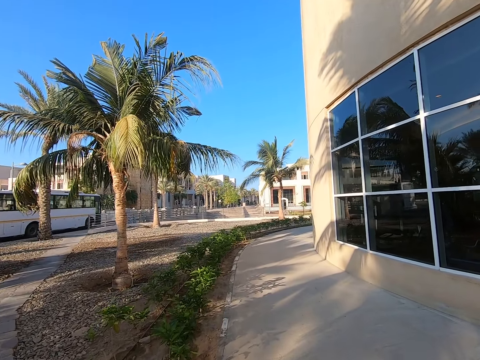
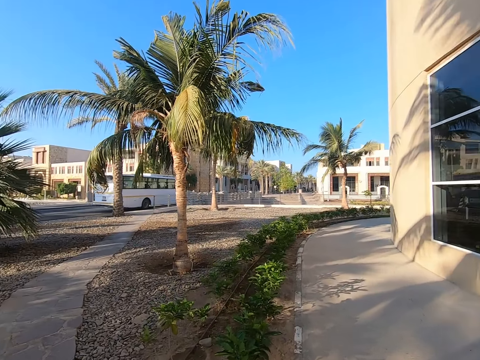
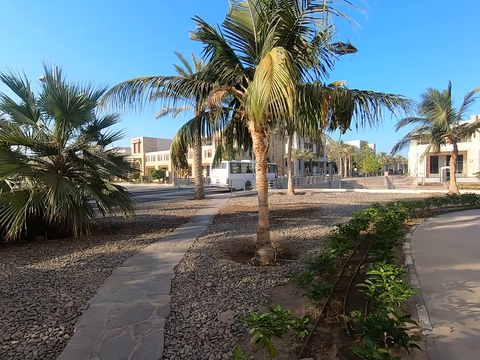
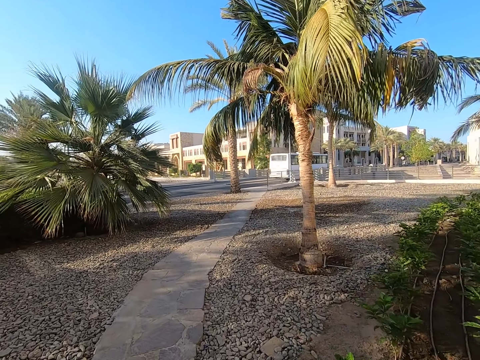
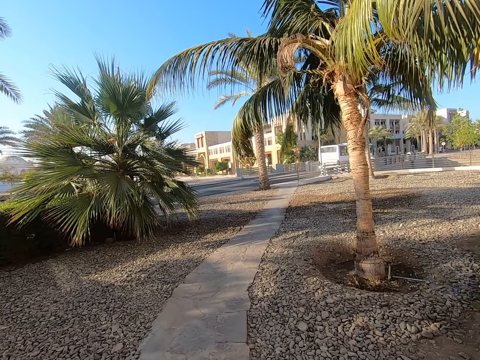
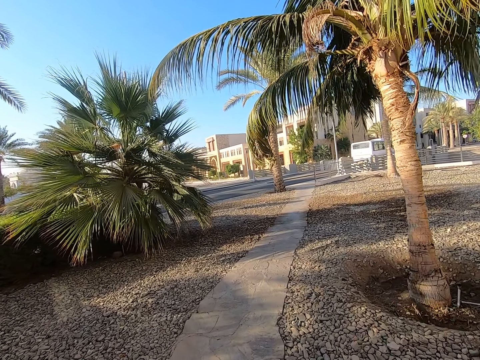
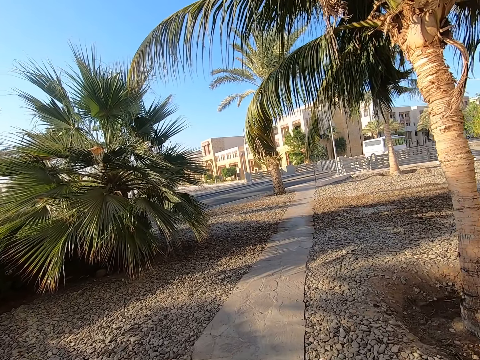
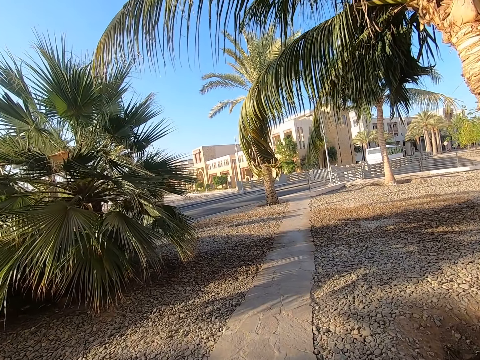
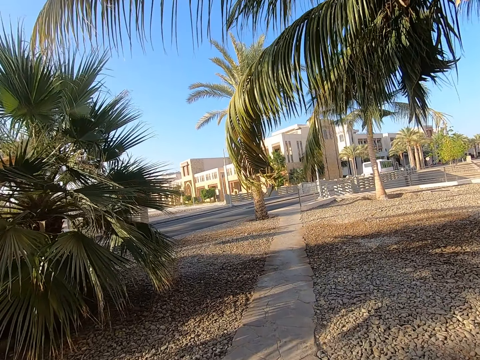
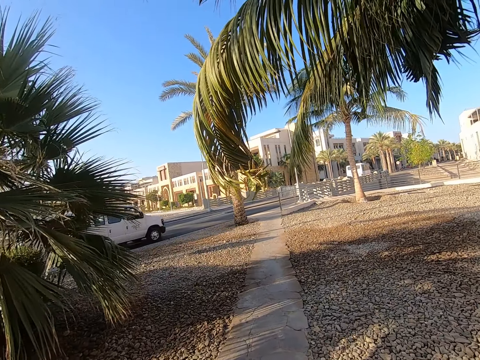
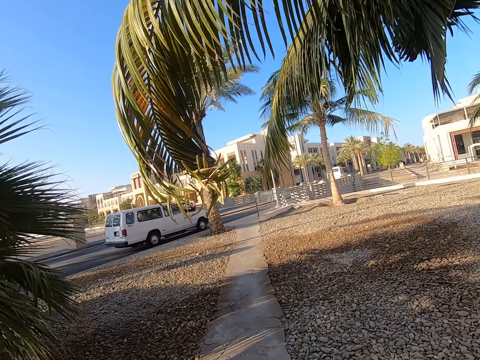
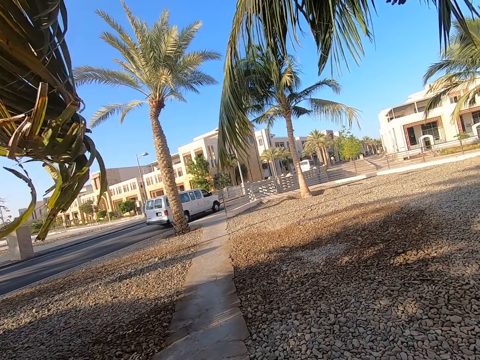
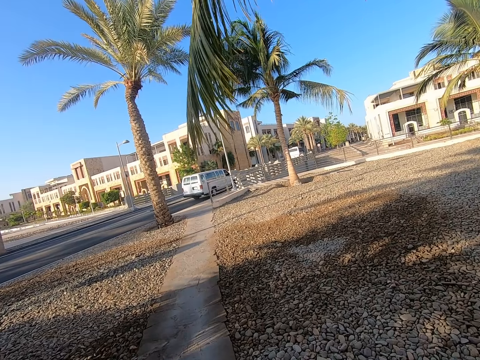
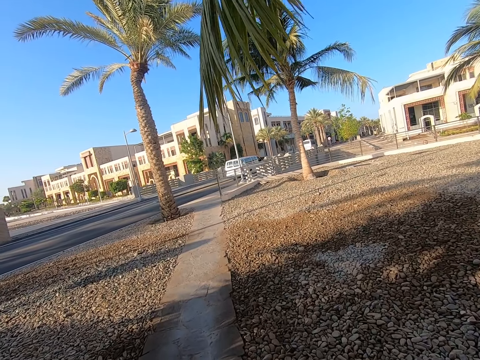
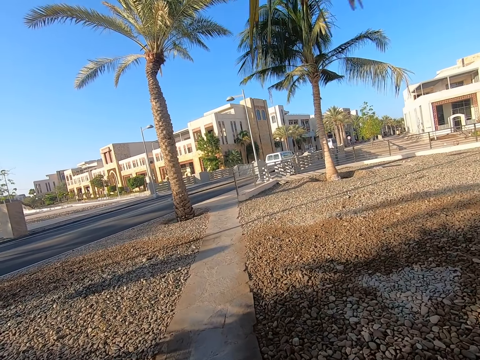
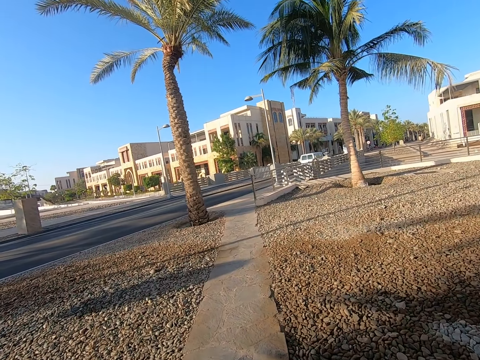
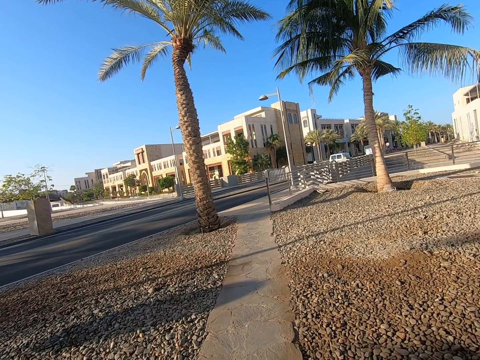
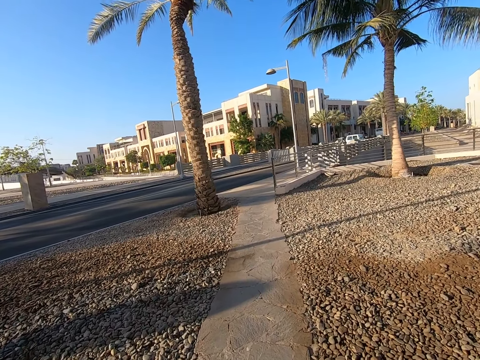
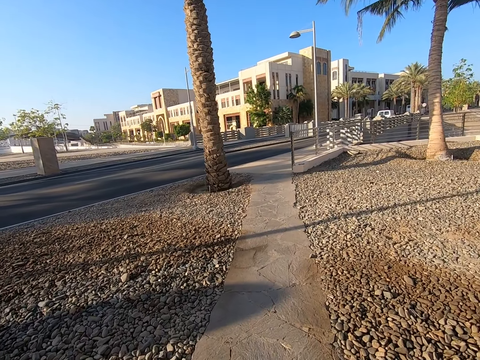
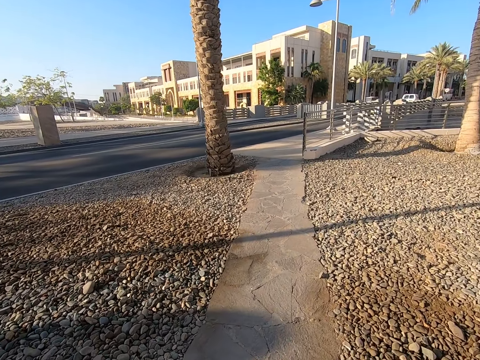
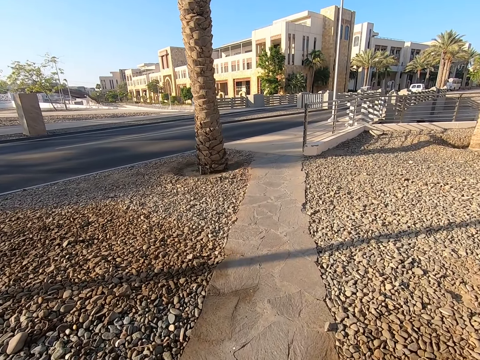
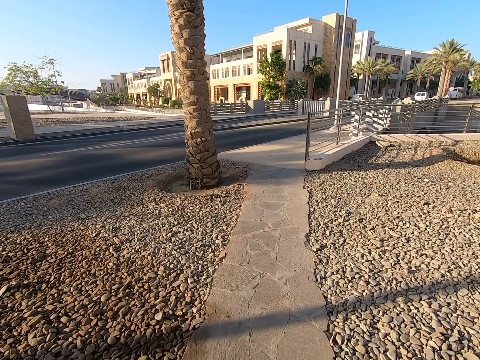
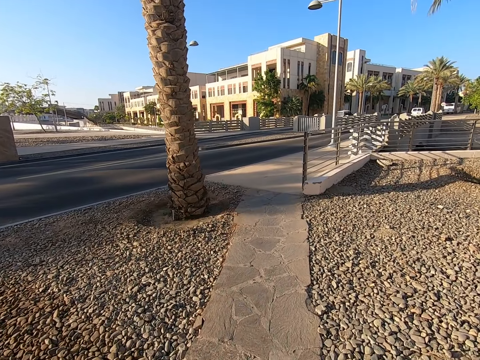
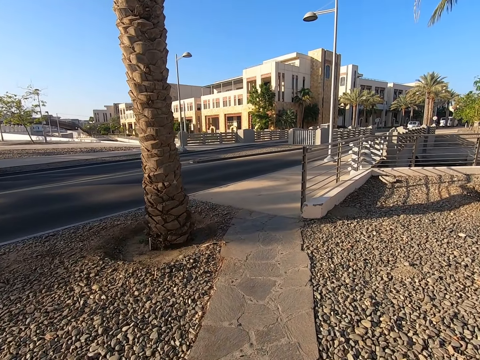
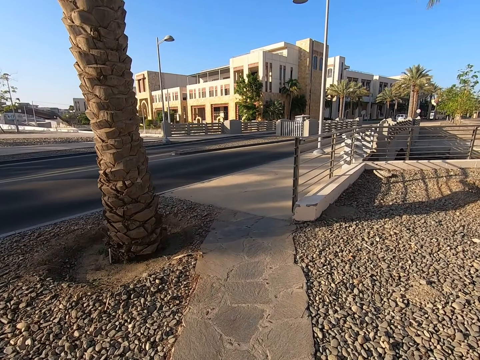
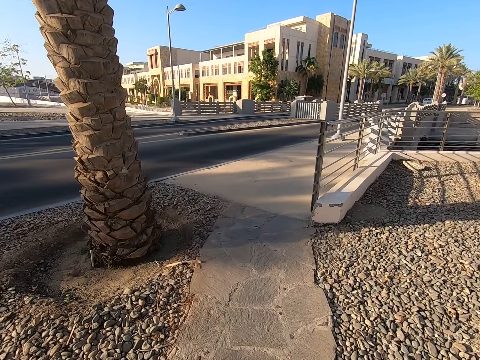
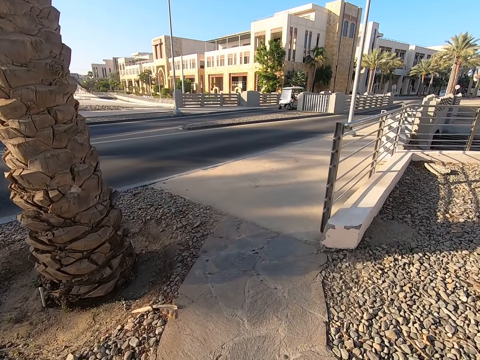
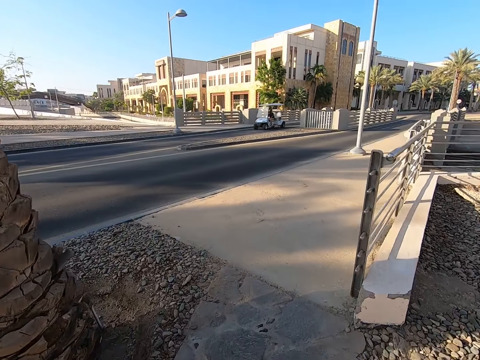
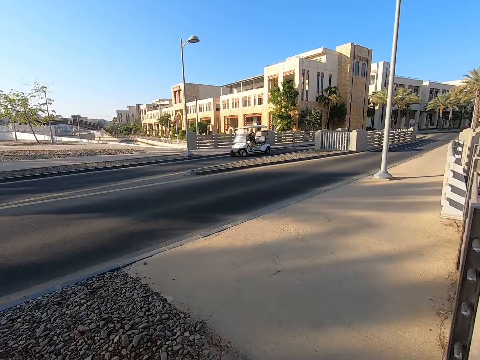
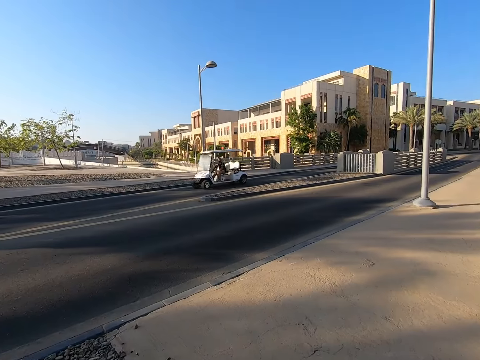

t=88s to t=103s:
The camera wearer takes a turn on his left. He walks on a sidewalk.

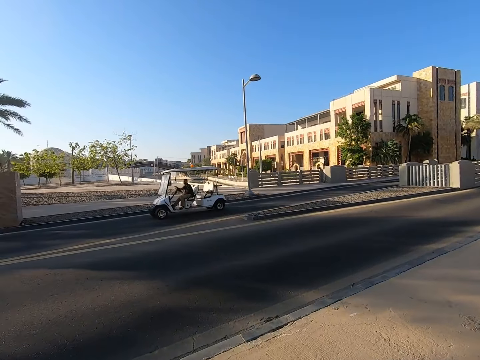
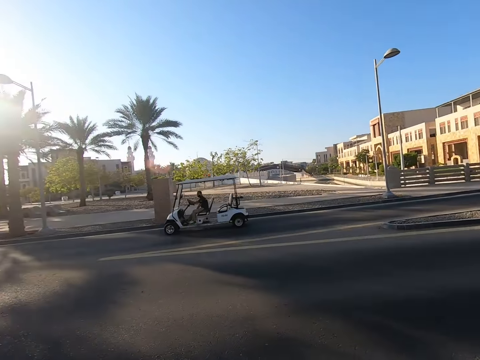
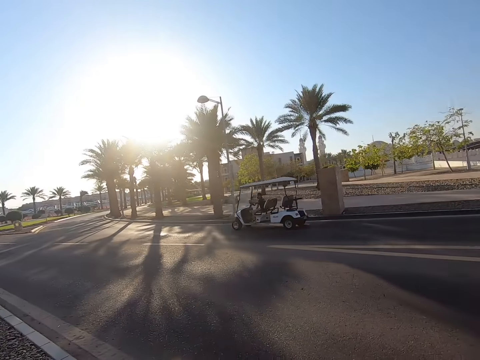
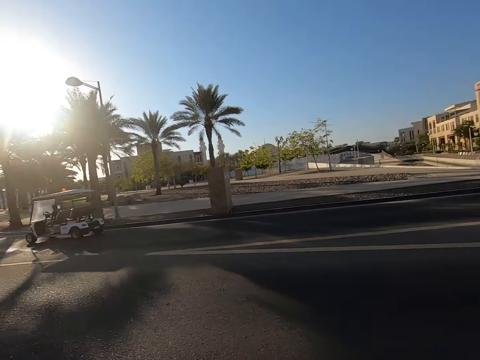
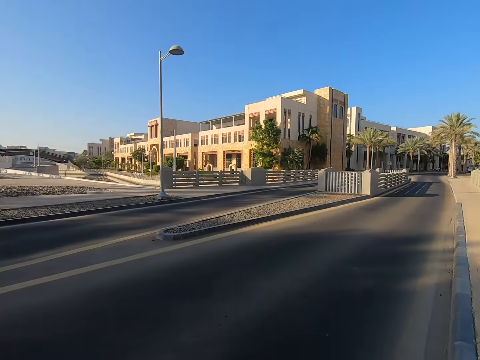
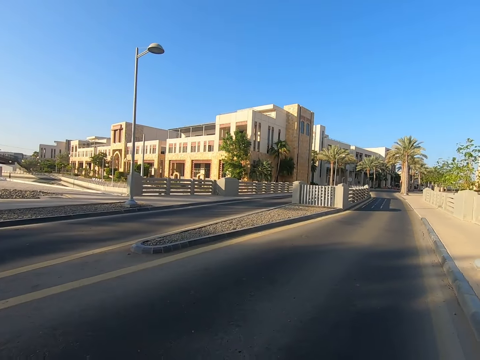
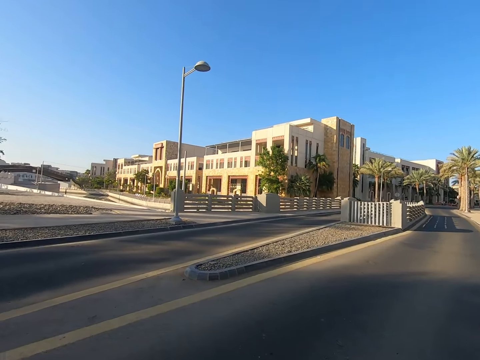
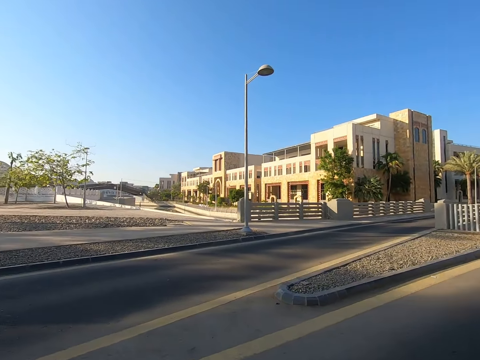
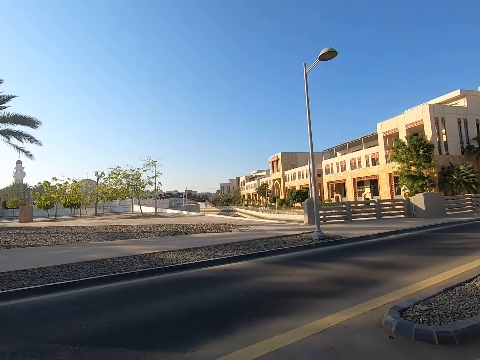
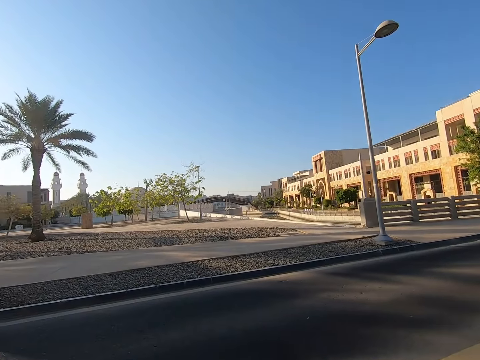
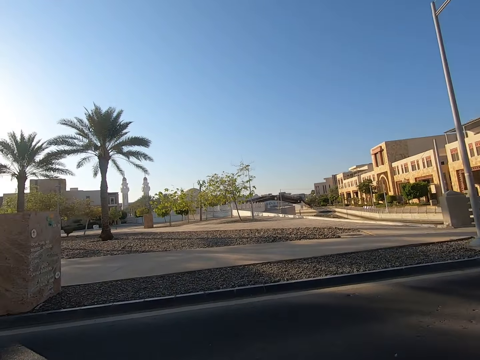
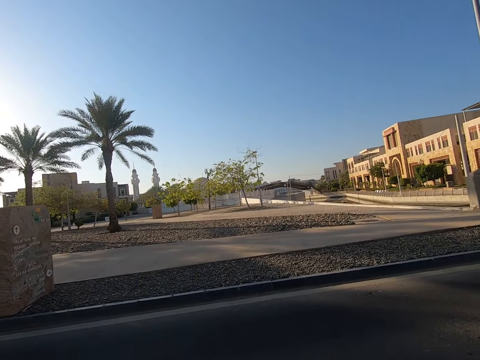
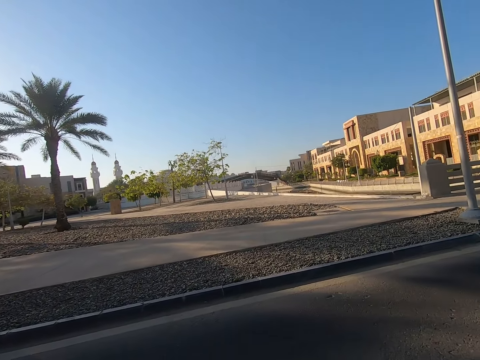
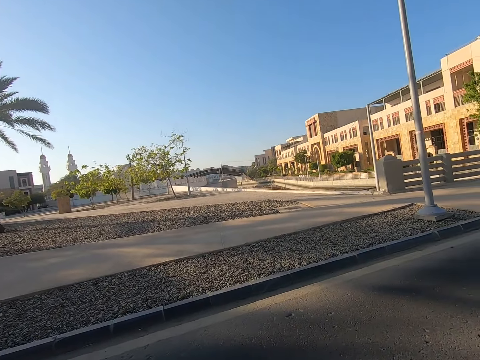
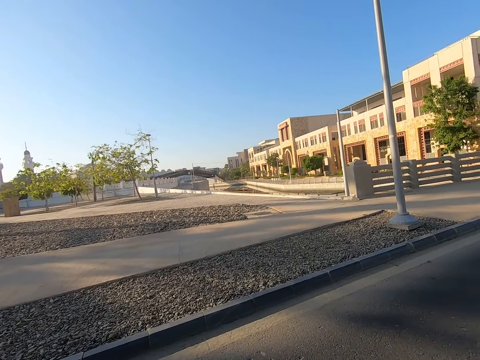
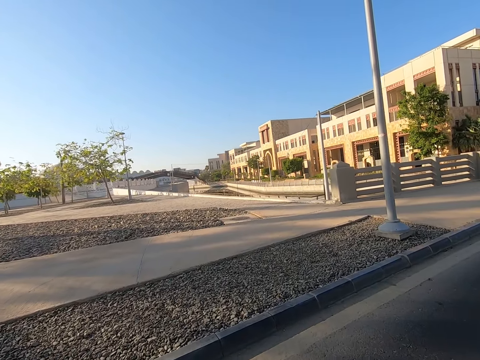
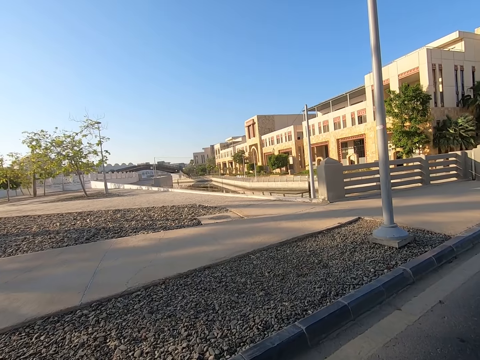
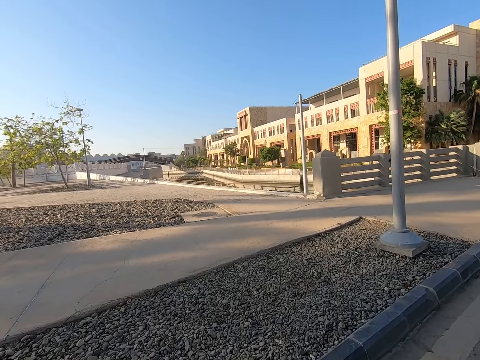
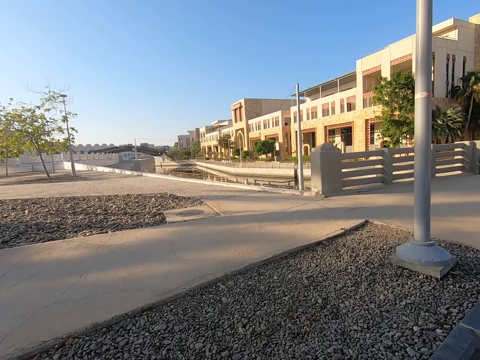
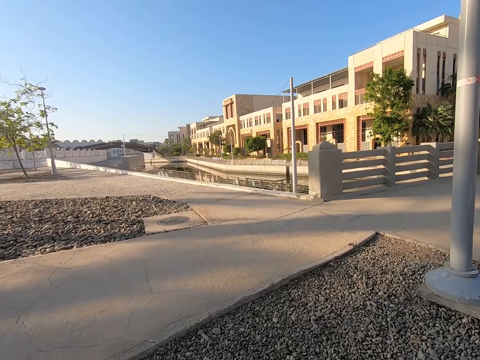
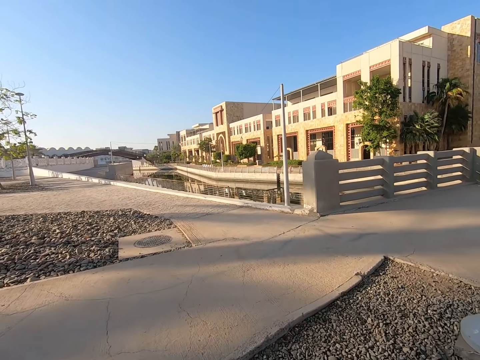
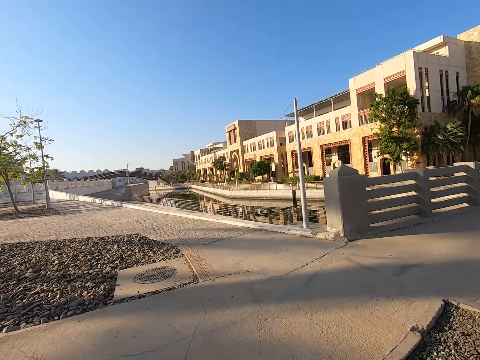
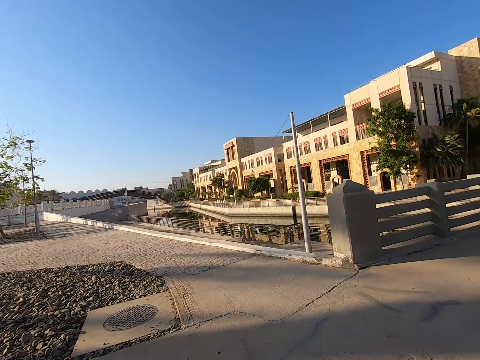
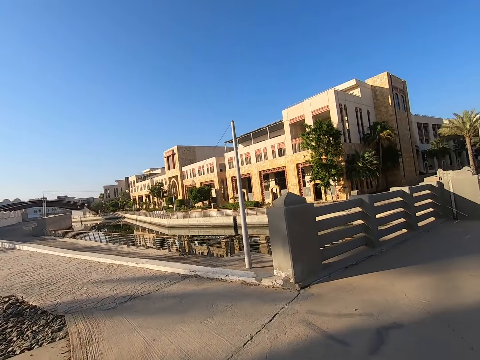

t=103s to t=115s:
The camera wearer crosses the road.
